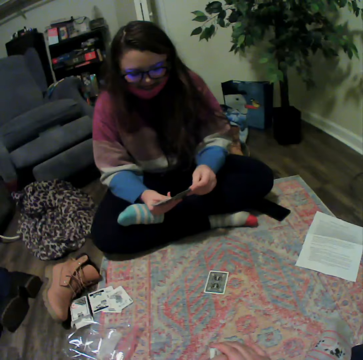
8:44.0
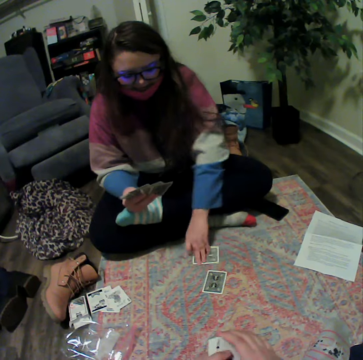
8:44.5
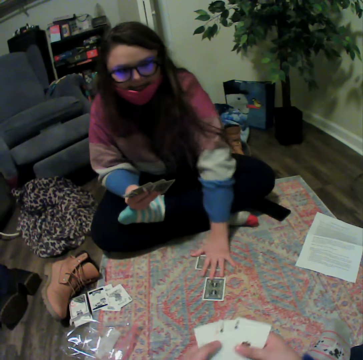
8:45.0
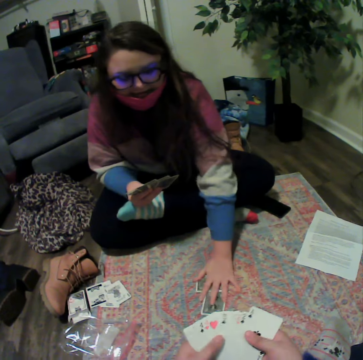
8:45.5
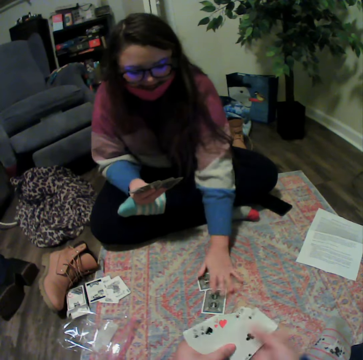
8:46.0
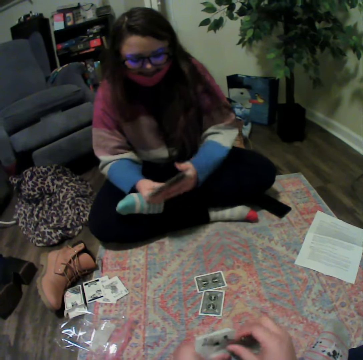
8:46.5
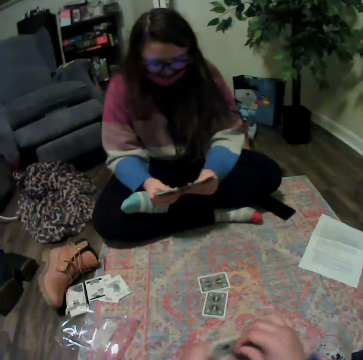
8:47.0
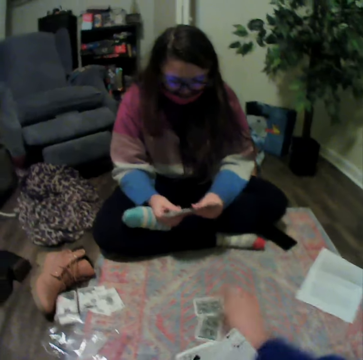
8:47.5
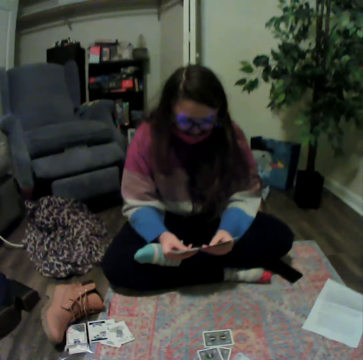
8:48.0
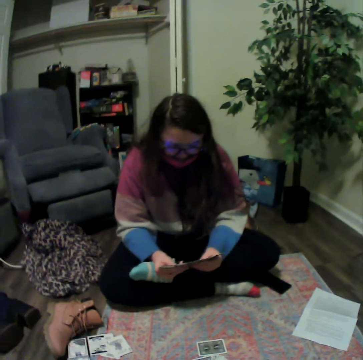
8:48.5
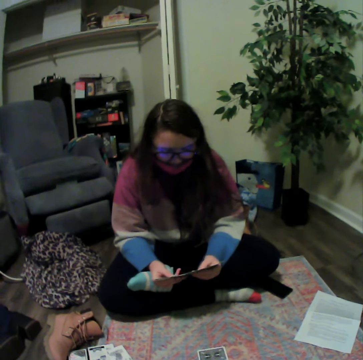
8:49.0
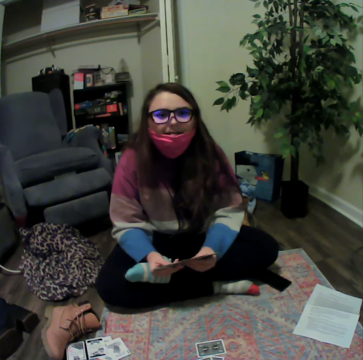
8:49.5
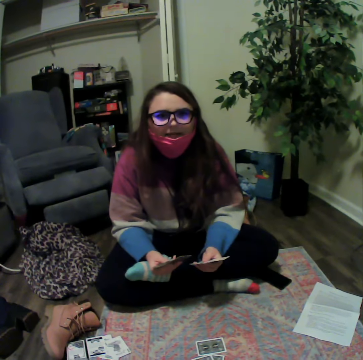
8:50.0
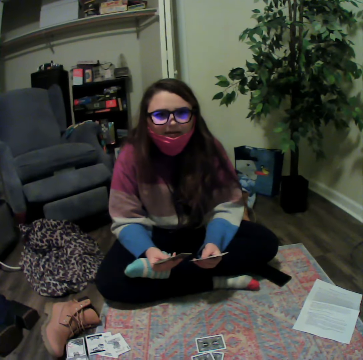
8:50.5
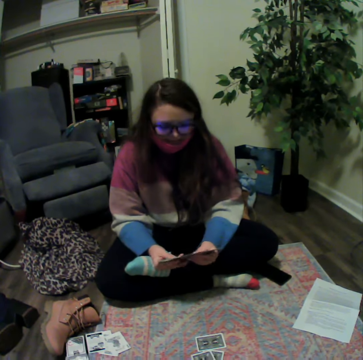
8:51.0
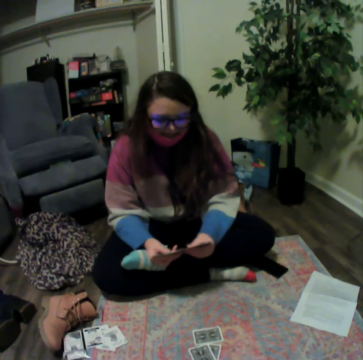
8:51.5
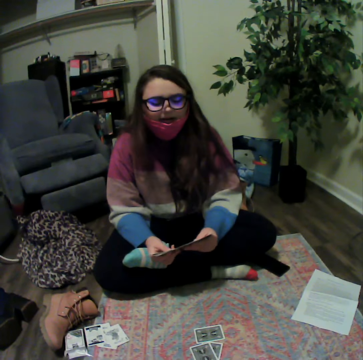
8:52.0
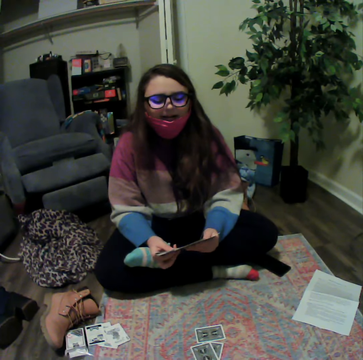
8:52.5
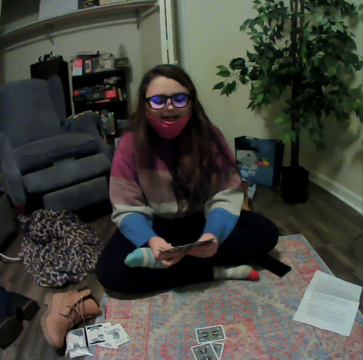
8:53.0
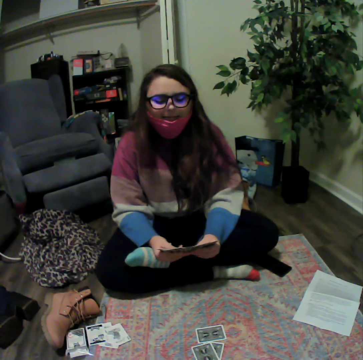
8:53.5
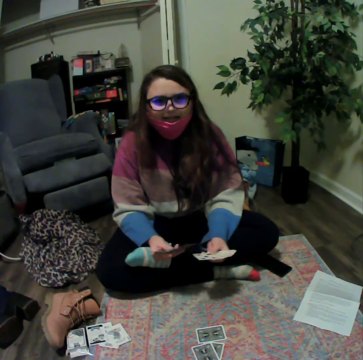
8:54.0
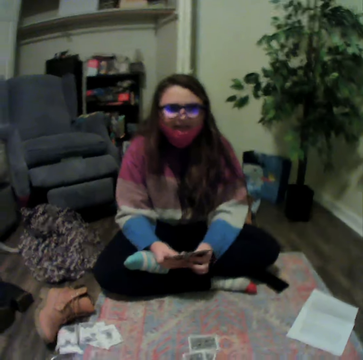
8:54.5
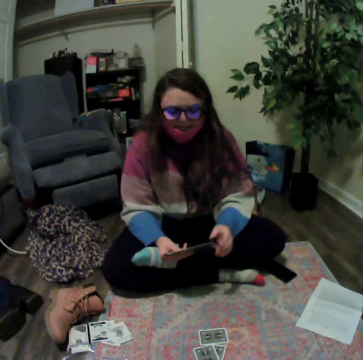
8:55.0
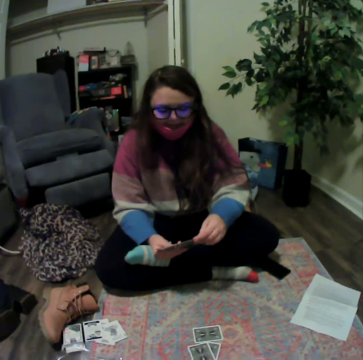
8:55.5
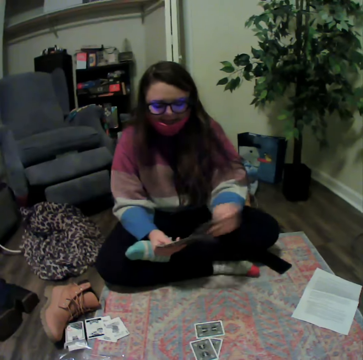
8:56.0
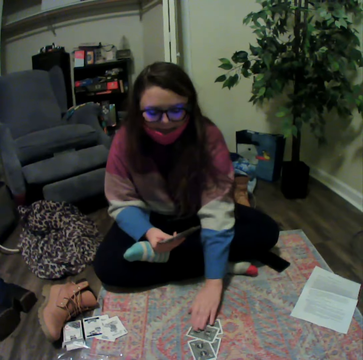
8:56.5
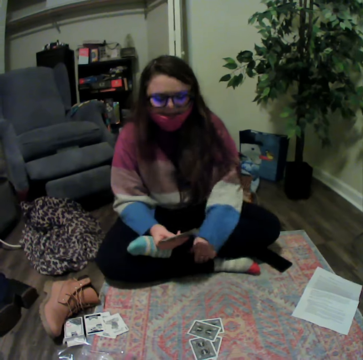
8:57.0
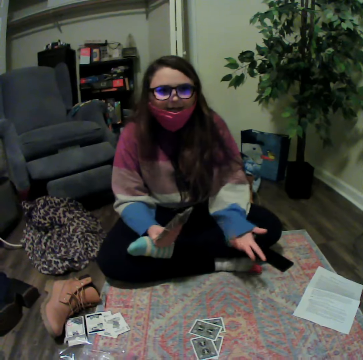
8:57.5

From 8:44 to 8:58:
A lady plays the poker card. The lady reshuffles the cards. The camera wearer plays the poker card. The lady talks to the camera wearer. The lady reshuffles the cards. The lady talks to the camera wearer. The lady plays the poker card.

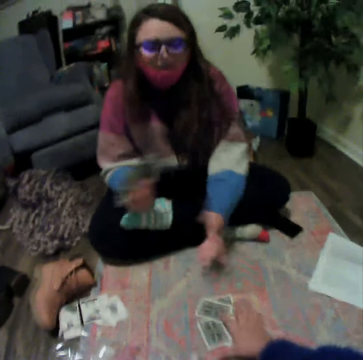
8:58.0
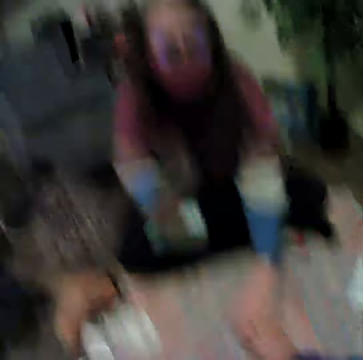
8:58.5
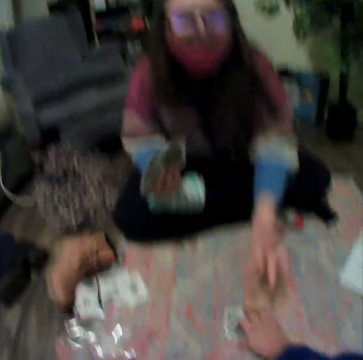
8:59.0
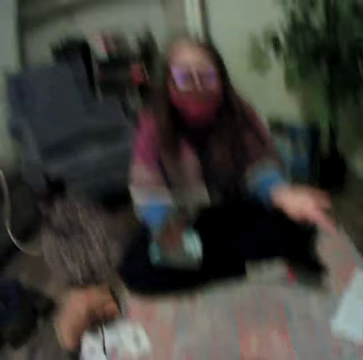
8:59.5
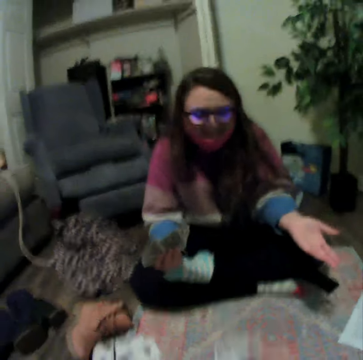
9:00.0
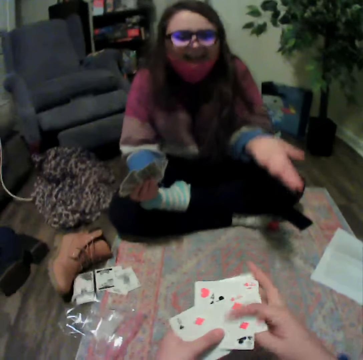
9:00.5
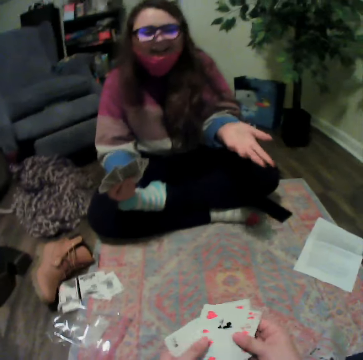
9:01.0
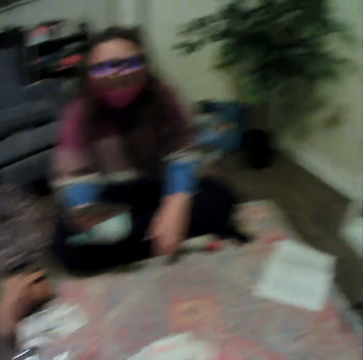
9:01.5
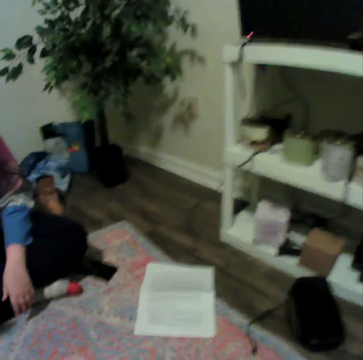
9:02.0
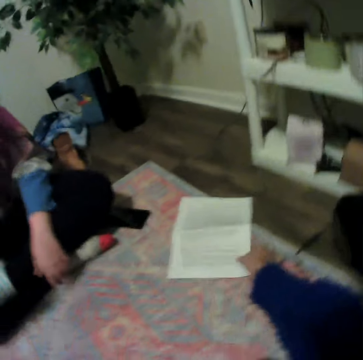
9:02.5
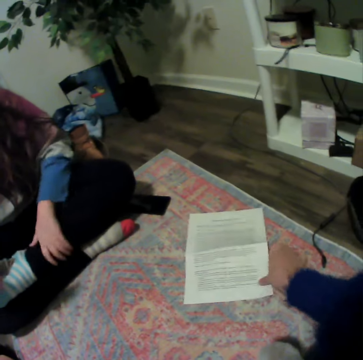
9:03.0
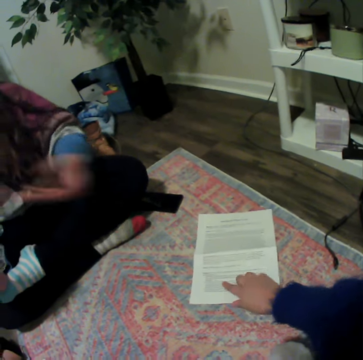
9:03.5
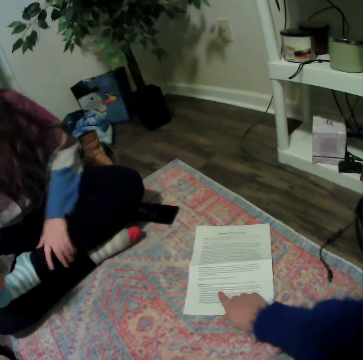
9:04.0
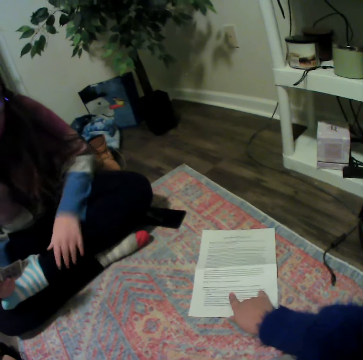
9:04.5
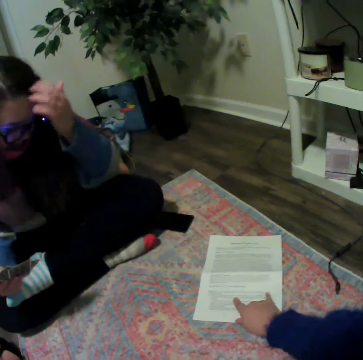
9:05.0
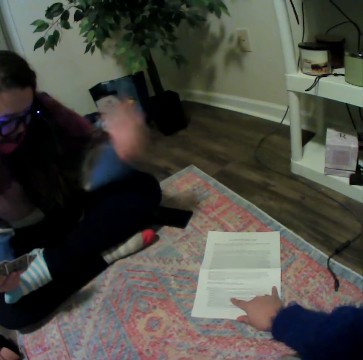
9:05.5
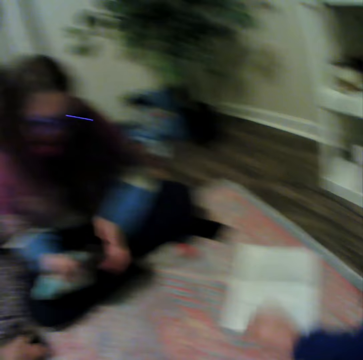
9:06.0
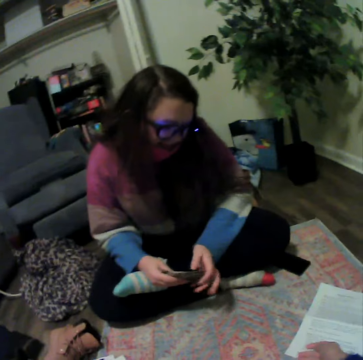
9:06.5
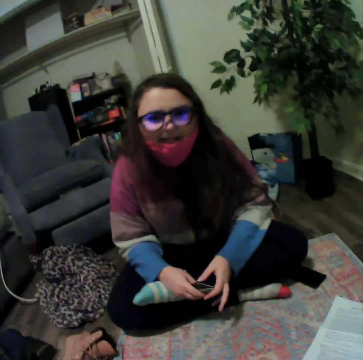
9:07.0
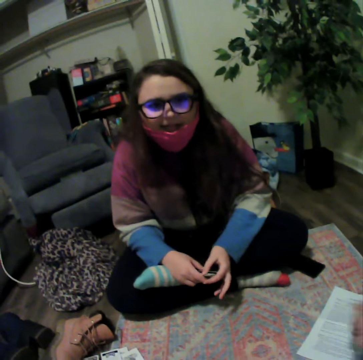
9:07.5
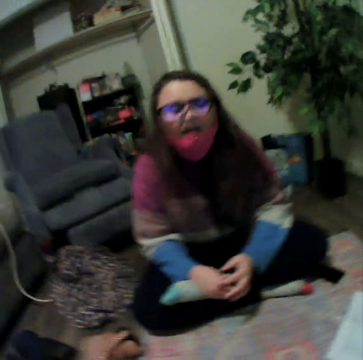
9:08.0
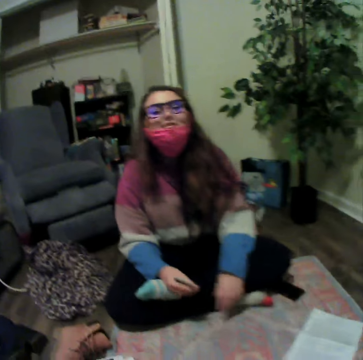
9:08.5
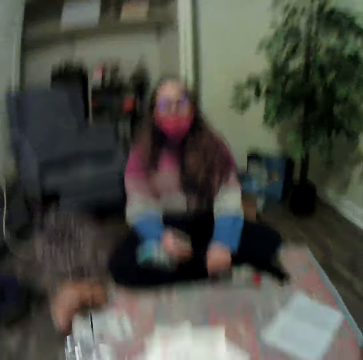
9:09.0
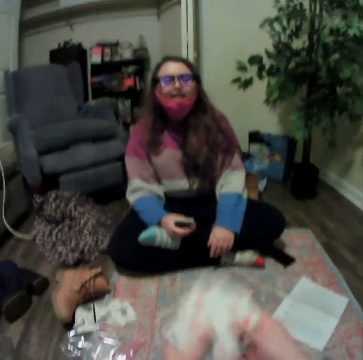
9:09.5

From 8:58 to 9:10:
A lady talks to the camera wearer. The lady pushes the cards. The camera wearer picks up the cards. They hold the cards. They pick up the paper. They read the paper. The lady talks to the camera wearer. The camera wearer talks with the lady.

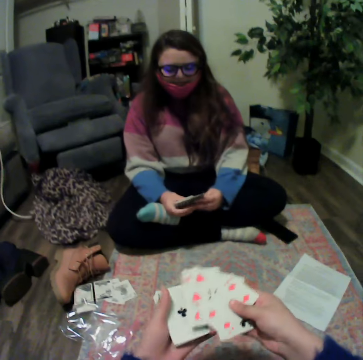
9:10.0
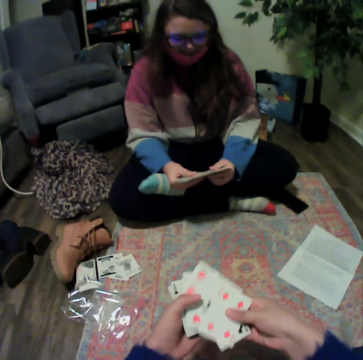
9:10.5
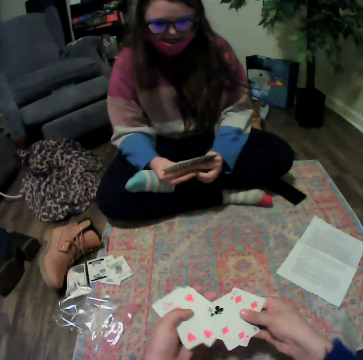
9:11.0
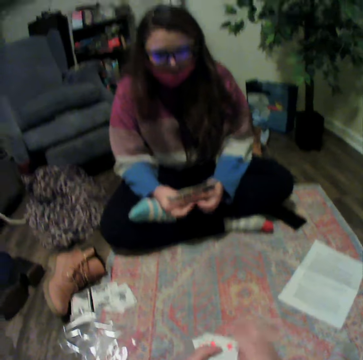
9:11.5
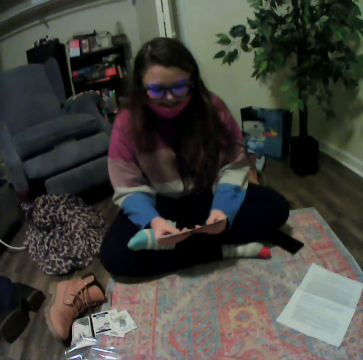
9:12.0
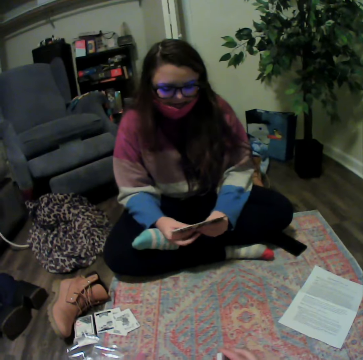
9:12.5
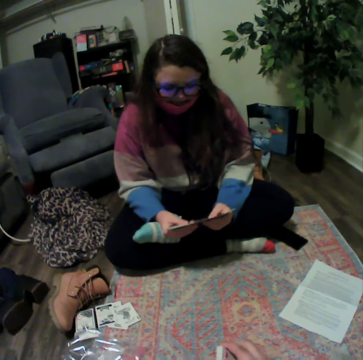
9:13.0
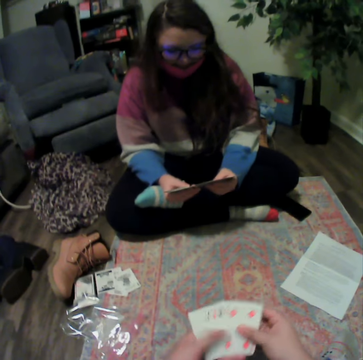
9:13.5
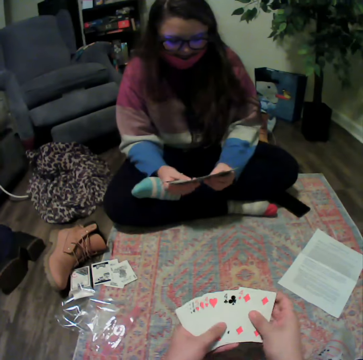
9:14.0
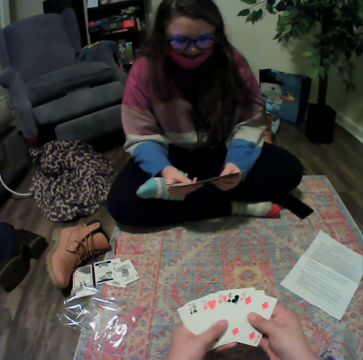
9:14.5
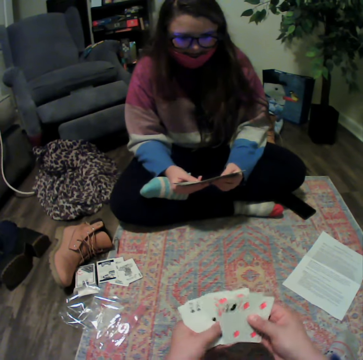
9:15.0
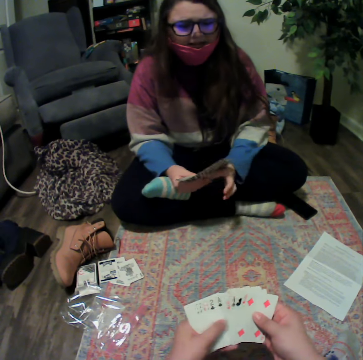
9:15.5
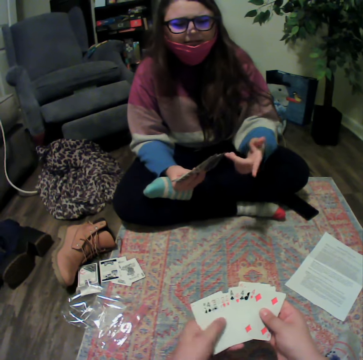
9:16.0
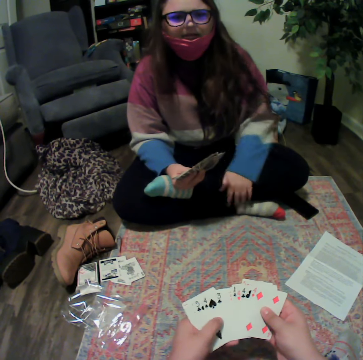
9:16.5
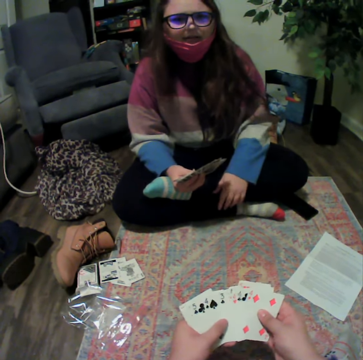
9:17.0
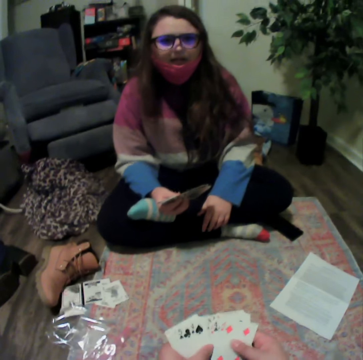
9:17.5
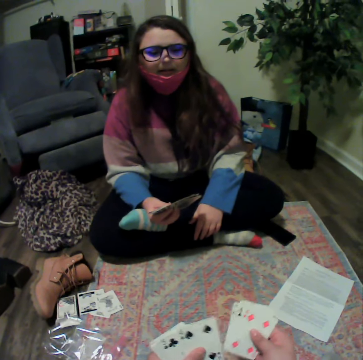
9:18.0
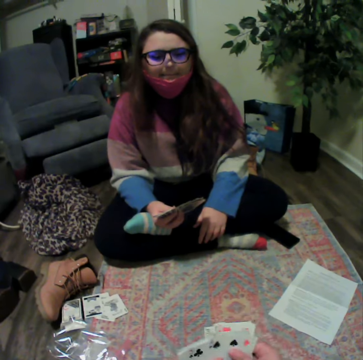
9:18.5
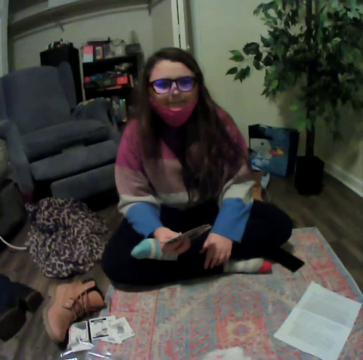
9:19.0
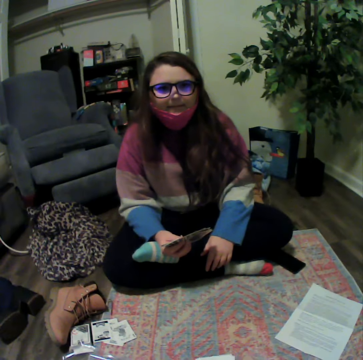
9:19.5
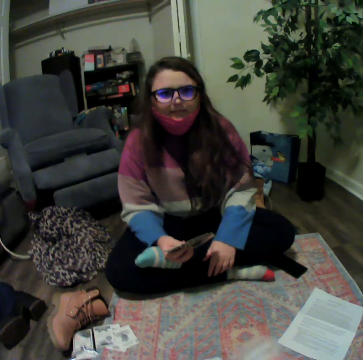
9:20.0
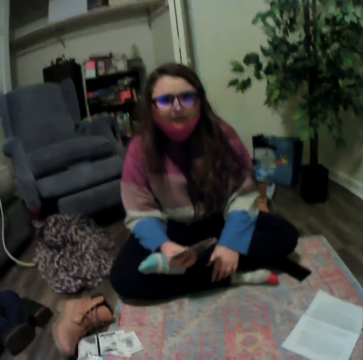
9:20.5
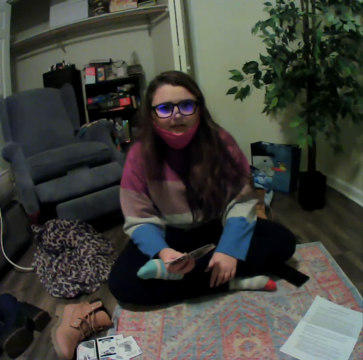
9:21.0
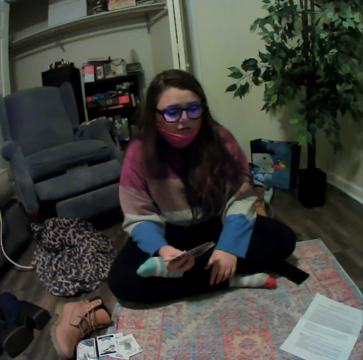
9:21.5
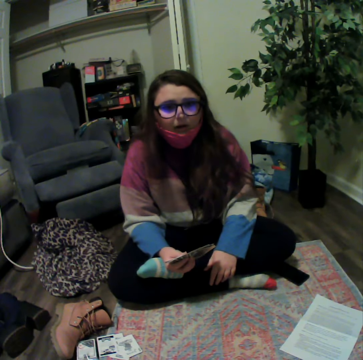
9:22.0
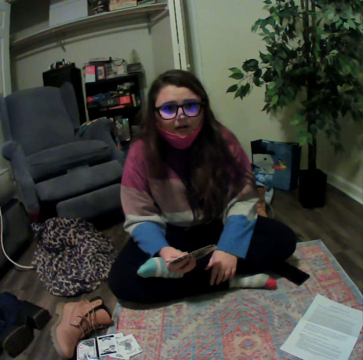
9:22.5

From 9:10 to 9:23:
The camera wearer holds the cards. A lady reshuffles the cards. The camera wearer reshuffles the cards. The lady talks with the camera wearer.
